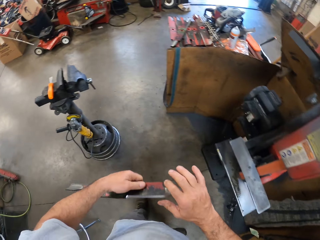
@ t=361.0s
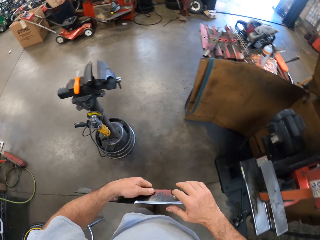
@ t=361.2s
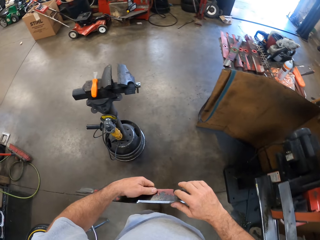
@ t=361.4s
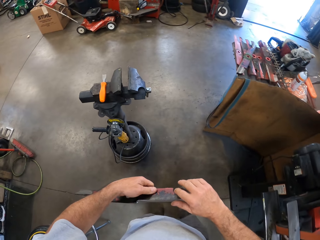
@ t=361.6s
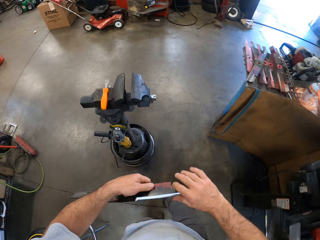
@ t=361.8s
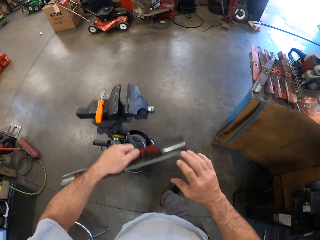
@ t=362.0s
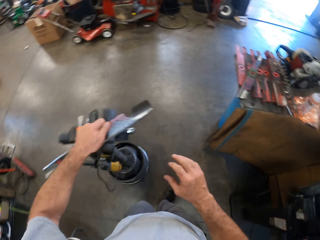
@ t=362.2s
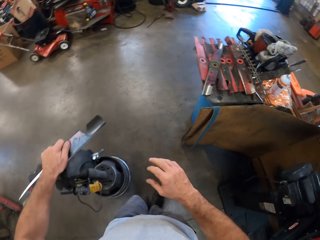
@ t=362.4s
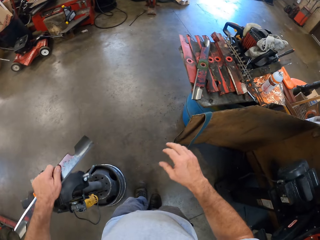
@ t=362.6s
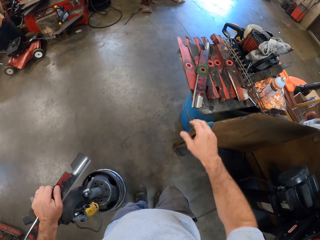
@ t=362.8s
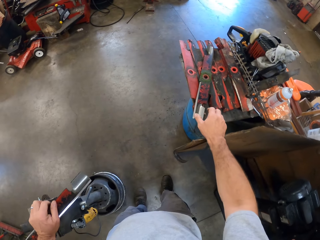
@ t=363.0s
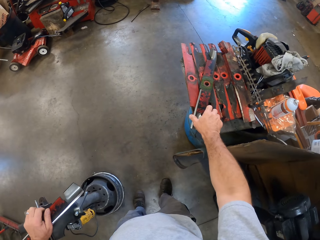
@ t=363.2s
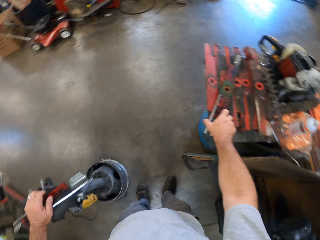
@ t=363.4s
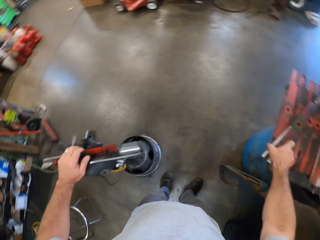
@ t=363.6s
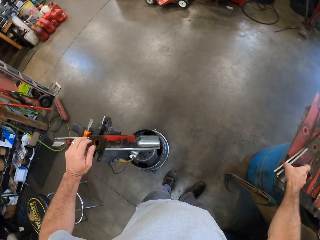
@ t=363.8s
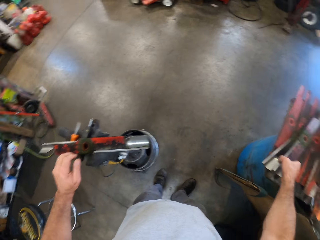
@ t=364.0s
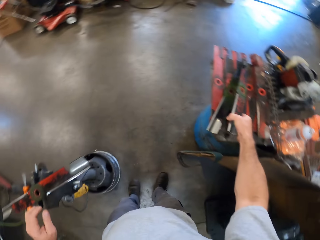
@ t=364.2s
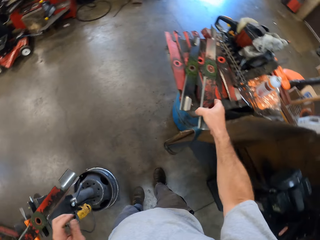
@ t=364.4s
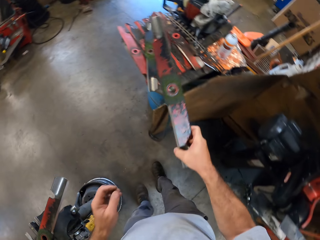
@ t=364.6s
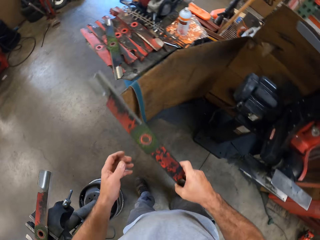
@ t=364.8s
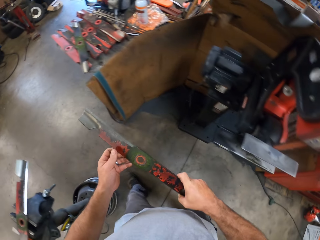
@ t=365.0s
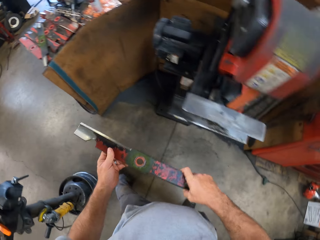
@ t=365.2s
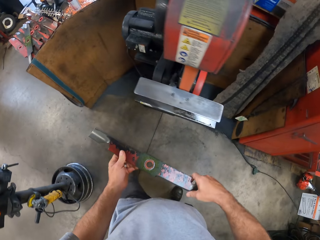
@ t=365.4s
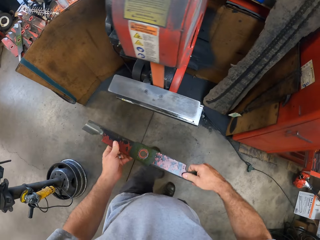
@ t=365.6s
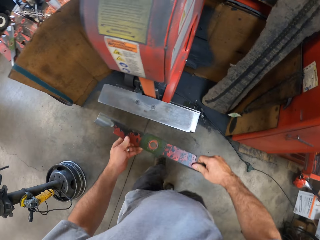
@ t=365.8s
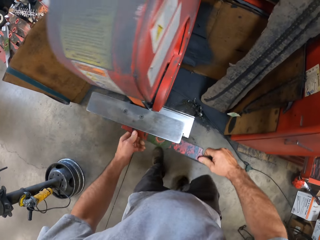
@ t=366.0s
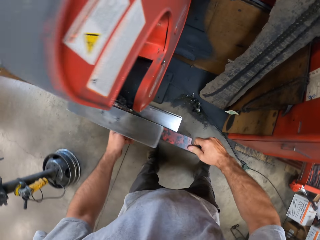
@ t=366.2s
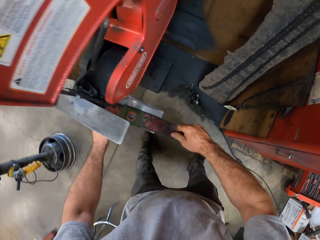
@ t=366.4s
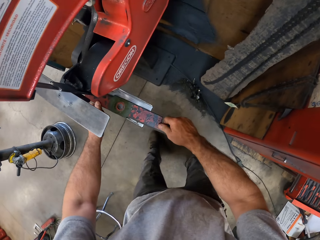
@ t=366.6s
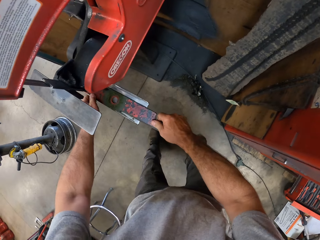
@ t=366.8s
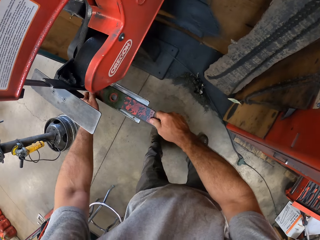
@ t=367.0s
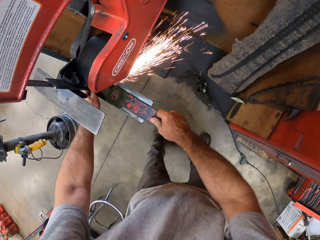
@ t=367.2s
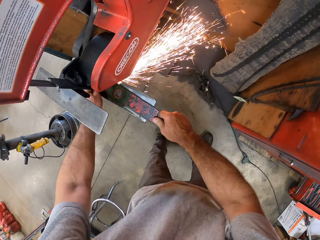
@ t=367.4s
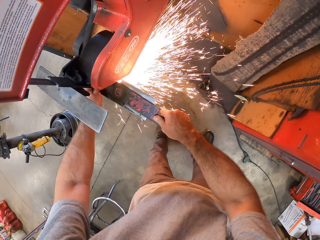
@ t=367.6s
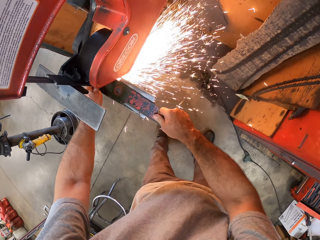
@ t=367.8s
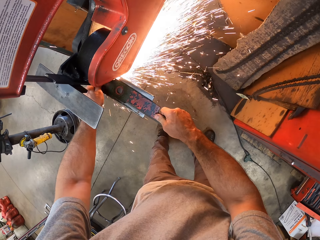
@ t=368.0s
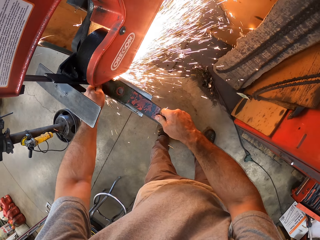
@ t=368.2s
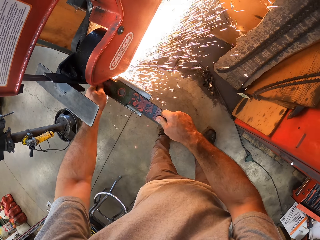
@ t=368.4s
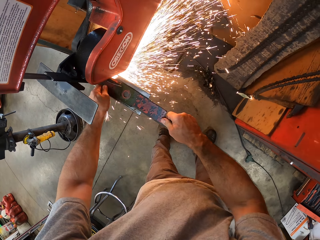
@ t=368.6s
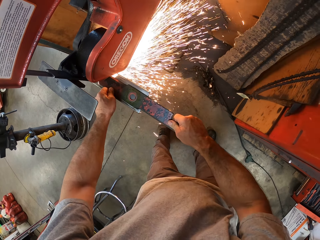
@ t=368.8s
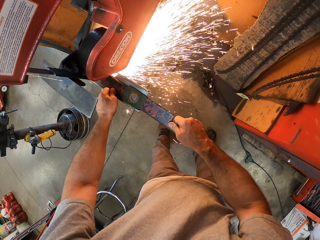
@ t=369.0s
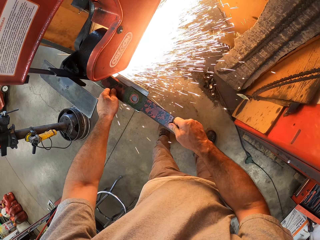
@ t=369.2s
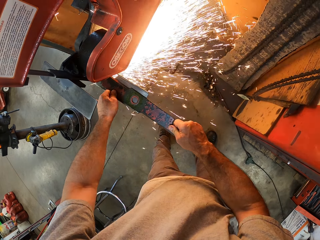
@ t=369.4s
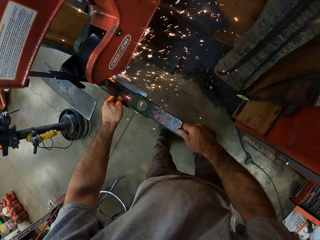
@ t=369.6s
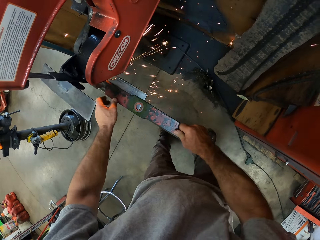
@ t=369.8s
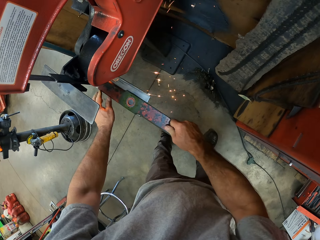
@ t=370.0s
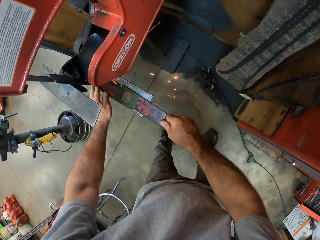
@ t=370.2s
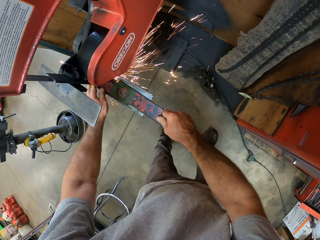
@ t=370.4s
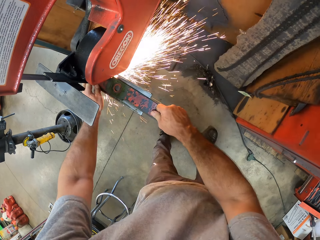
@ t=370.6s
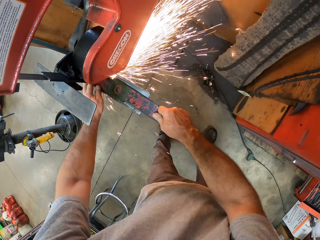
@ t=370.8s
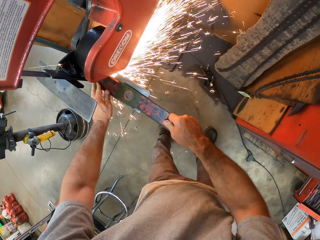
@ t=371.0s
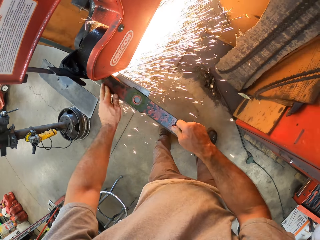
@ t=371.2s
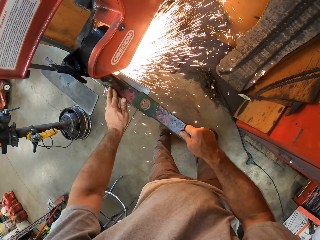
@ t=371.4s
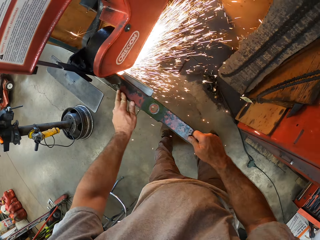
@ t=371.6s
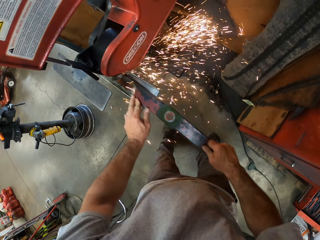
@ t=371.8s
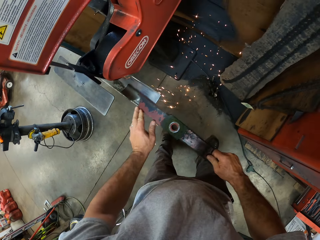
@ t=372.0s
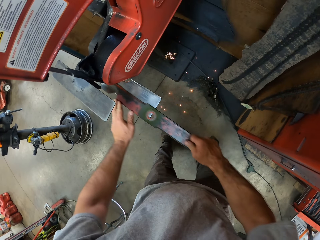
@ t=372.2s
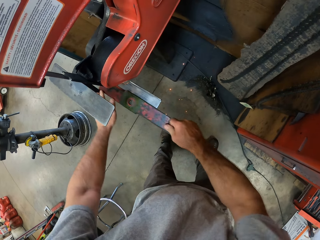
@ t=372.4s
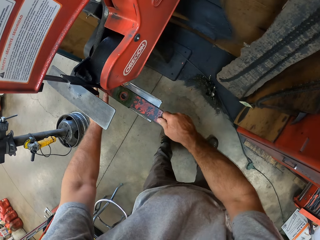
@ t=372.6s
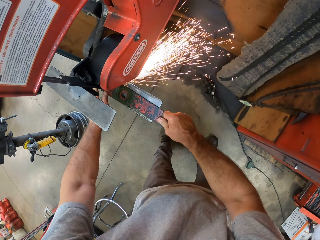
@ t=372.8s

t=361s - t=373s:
The camera wearer holds the lawn mower blade with his left hand. He turns the lawn mower blade, feels the blade with his right hand and walks a bit. He places the blade on the vise or a pump on the floor. He picks up the blade from the metals on the drum with his right hand. He holds the lawn mower blade with his hands. He places the blade on the lawn mower blade sharpener. He sharpens the blade with the lower blade of the lawn mower blade sharpener or cutting machine.

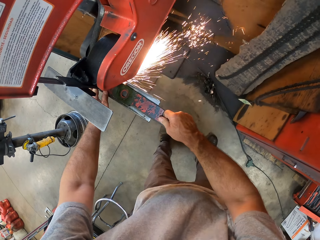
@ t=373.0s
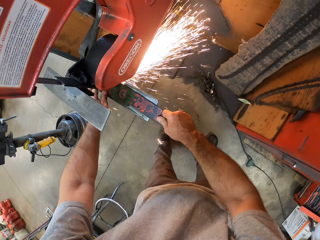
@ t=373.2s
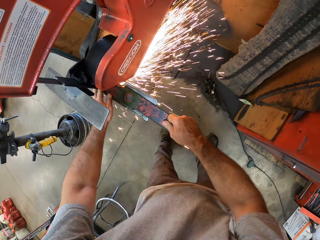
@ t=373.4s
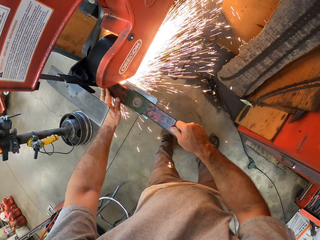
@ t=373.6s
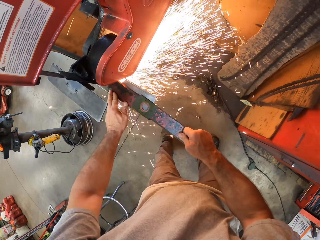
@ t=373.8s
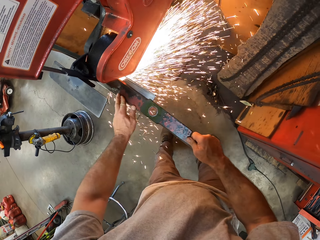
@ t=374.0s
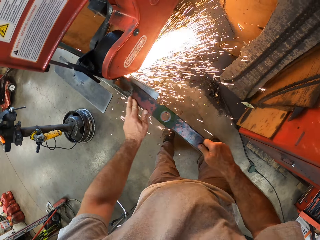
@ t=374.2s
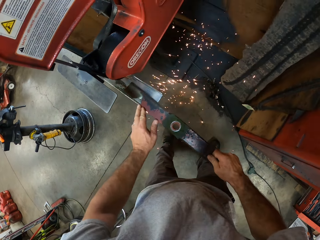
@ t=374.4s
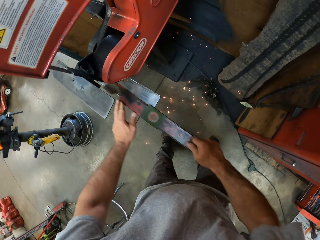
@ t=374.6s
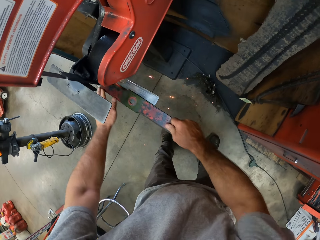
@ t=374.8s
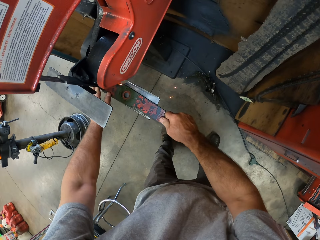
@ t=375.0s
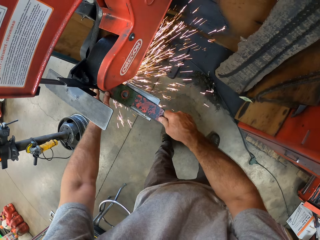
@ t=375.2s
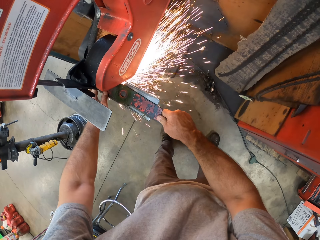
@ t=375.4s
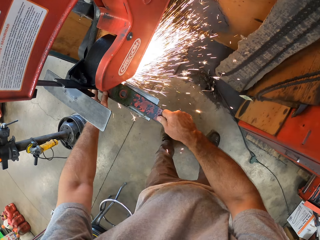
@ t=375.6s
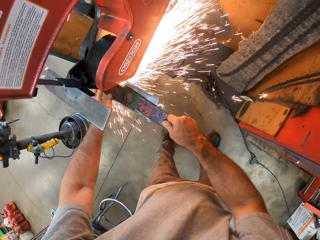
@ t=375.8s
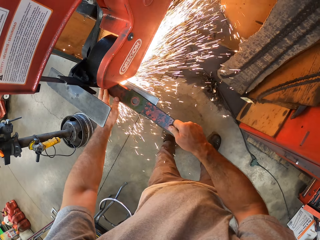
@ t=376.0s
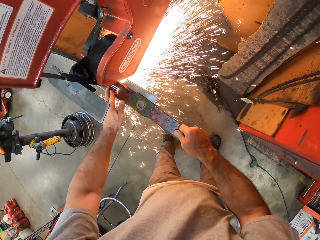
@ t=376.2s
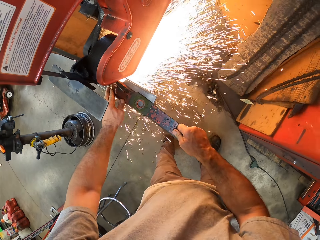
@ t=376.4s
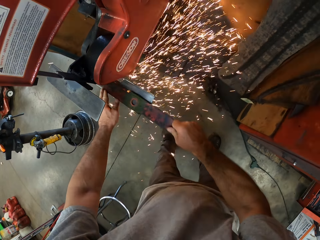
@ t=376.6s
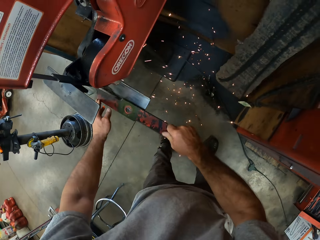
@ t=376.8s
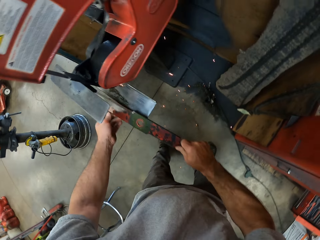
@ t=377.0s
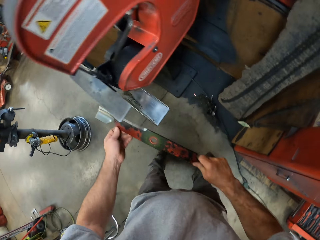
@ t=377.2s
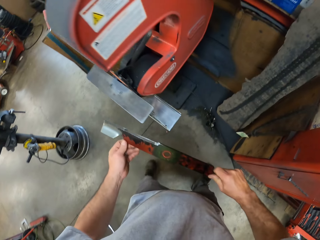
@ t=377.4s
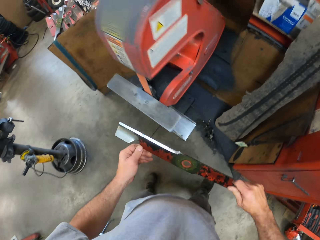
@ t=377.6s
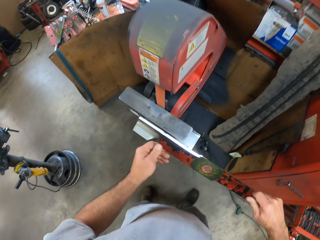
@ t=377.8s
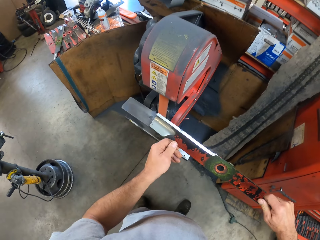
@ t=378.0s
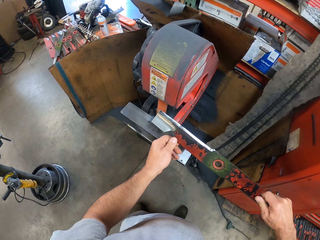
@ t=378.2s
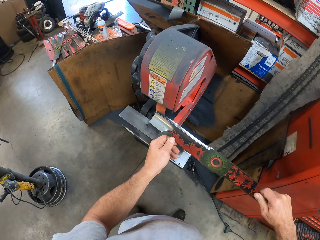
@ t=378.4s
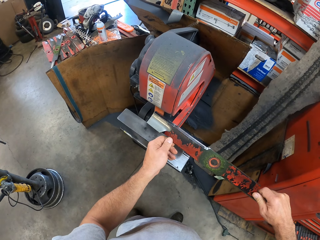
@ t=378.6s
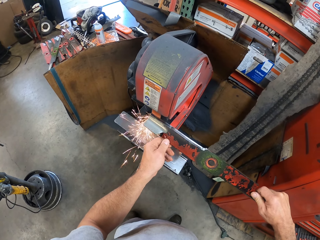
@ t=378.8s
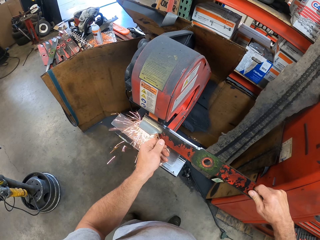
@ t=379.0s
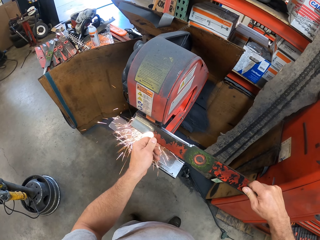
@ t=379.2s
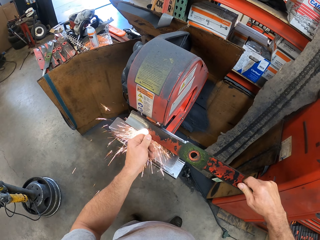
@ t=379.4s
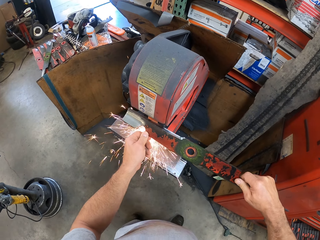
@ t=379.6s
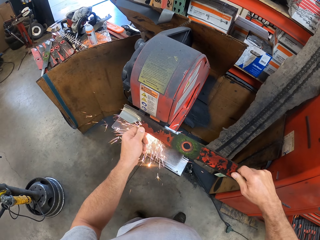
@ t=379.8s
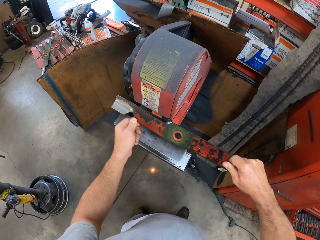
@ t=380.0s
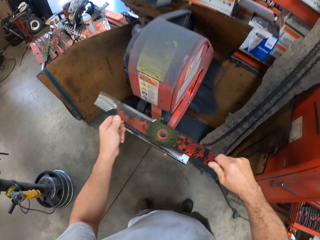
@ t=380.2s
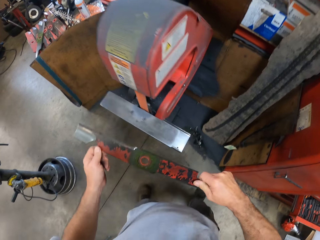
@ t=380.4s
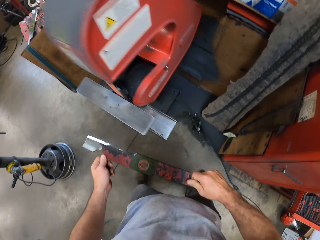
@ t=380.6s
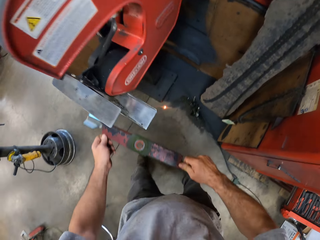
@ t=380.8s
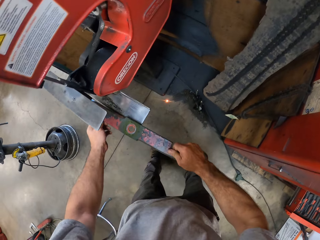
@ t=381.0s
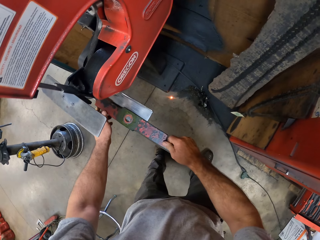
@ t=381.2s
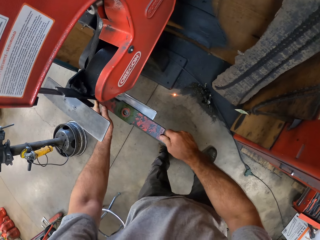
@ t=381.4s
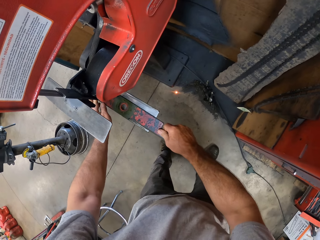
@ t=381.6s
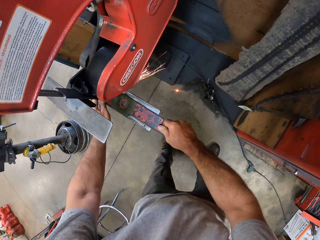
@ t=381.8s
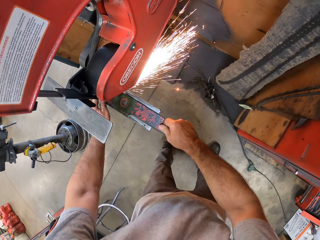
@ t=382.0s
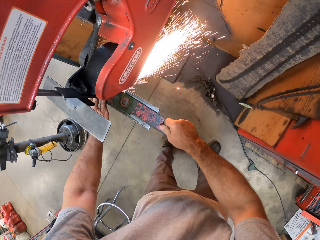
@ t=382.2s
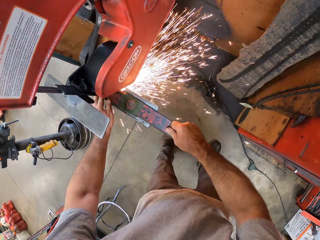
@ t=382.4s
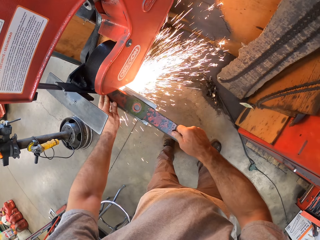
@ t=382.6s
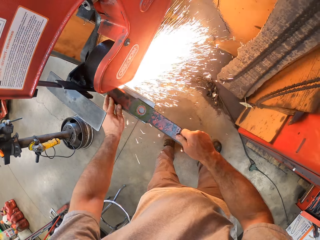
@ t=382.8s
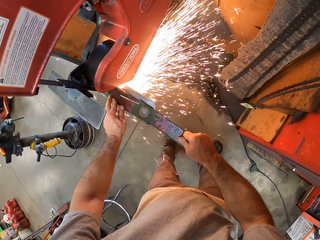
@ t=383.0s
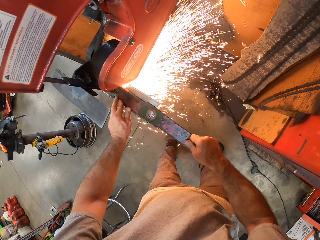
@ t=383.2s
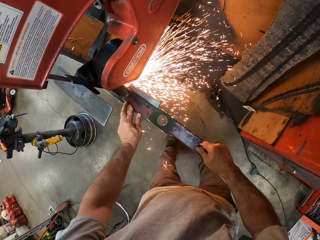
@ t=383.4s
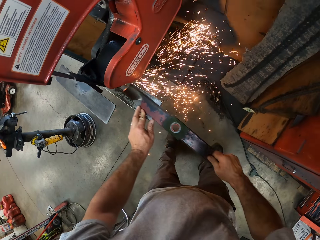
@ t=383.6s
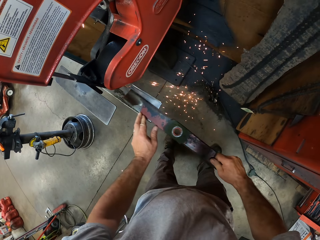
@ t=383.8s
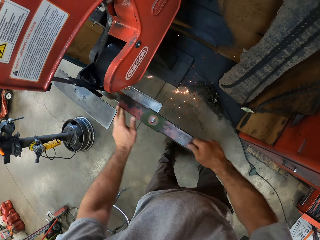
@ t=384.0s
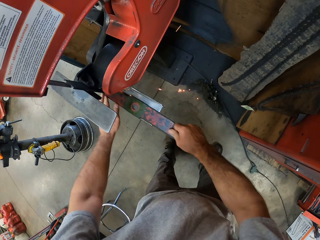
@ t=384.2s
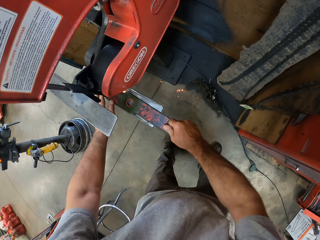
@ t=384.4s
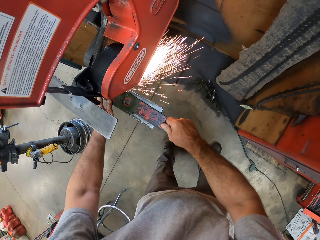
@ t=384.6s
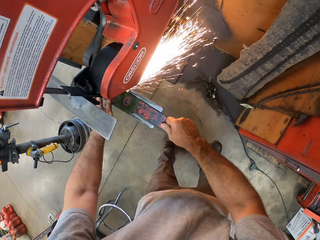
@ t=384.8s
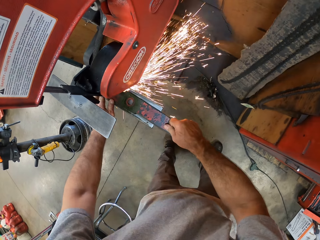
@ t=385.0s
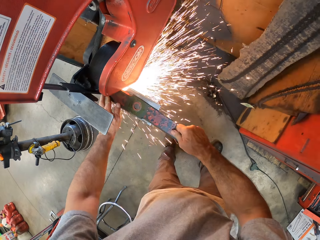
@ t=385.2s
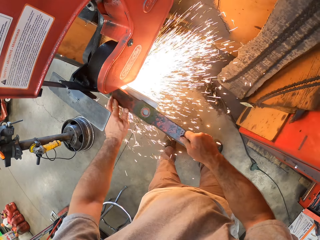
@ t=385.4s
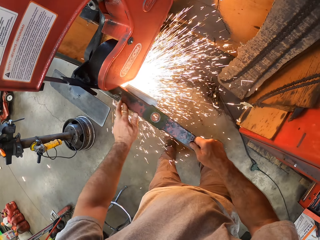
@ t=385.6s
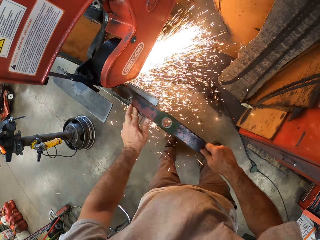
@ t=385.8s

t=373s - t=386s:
The camera wearer looks at the blade in his hand. He files the blade with the upper blade of the lawn mower blade sharpener or cutting machine. He places the blade on the lawn mower blade sharpener. He sharpens the blade with the lower blade of the lawn mower blade sharpener or cutting machine.
